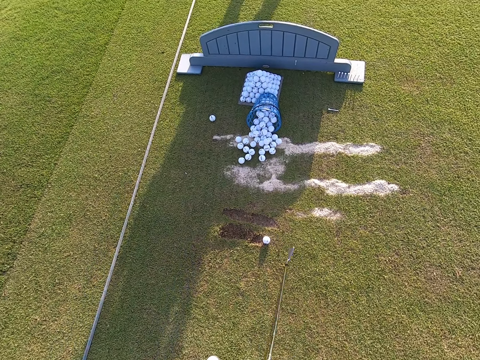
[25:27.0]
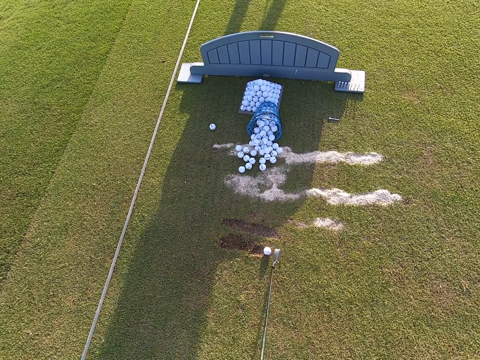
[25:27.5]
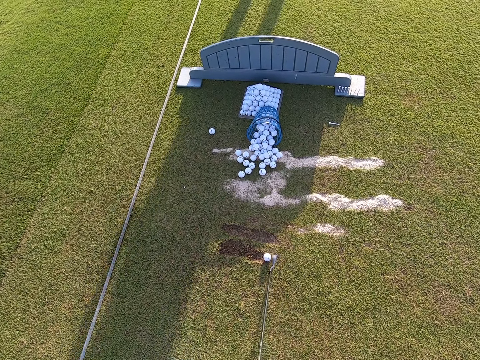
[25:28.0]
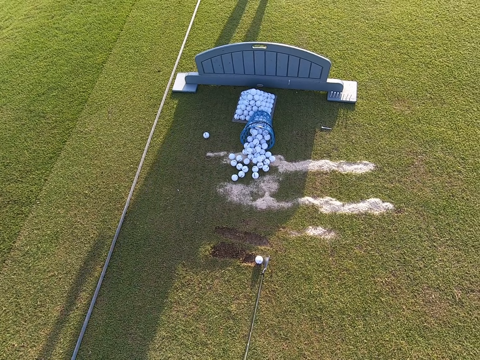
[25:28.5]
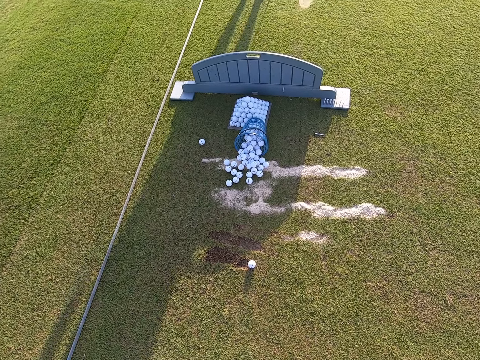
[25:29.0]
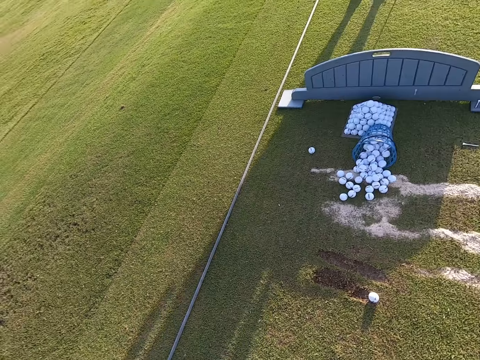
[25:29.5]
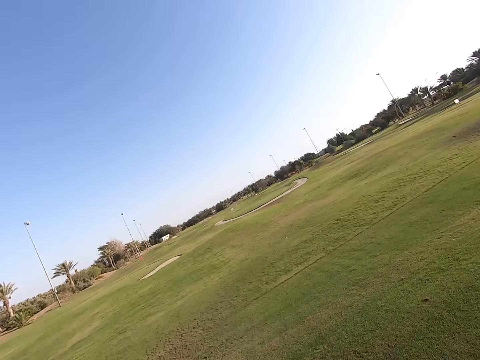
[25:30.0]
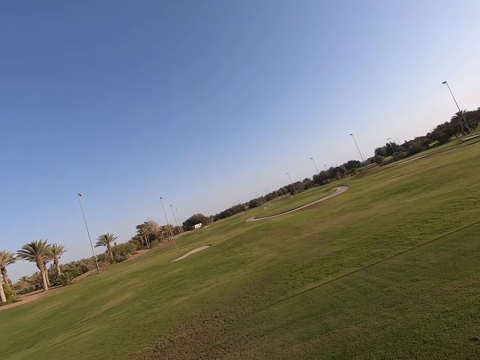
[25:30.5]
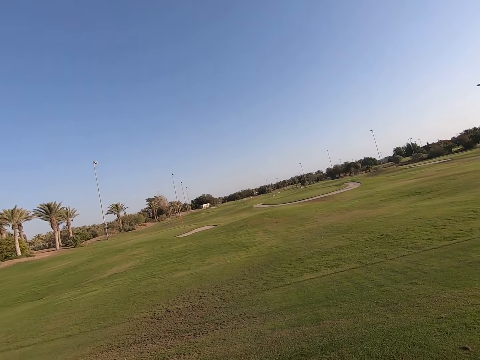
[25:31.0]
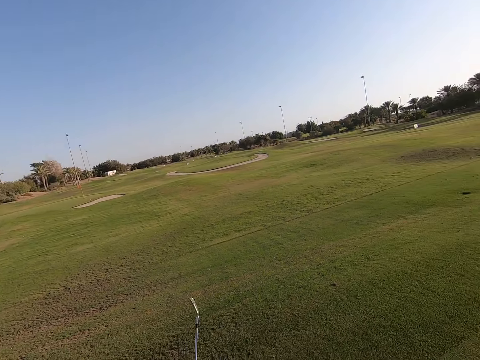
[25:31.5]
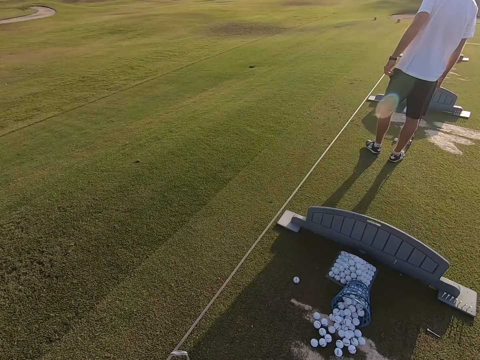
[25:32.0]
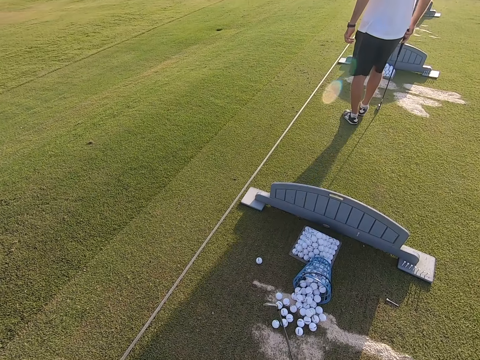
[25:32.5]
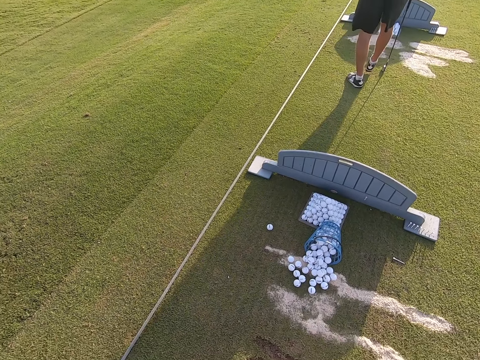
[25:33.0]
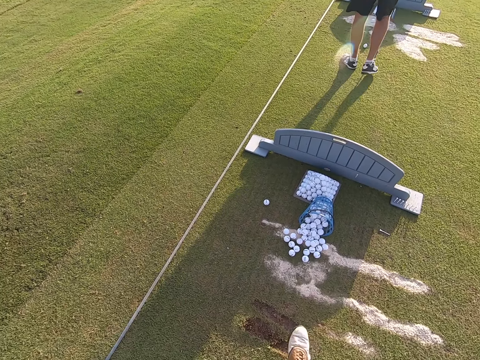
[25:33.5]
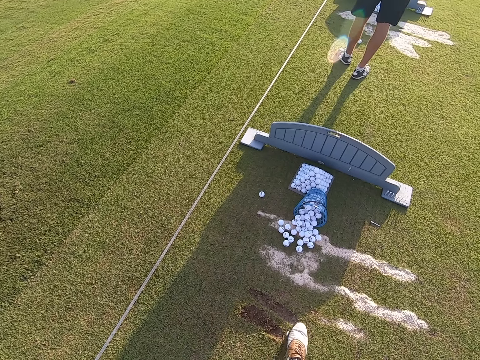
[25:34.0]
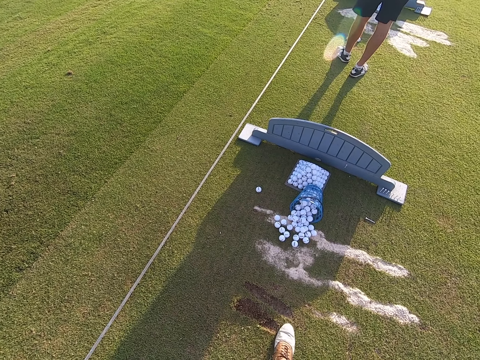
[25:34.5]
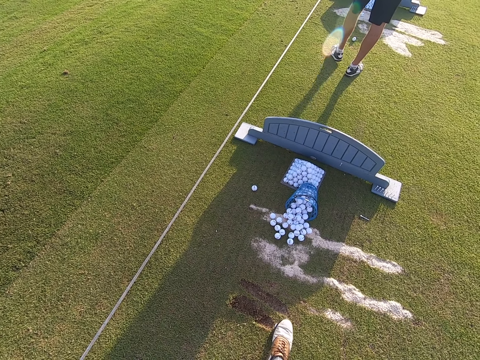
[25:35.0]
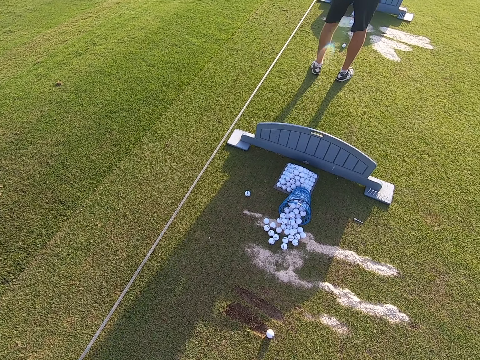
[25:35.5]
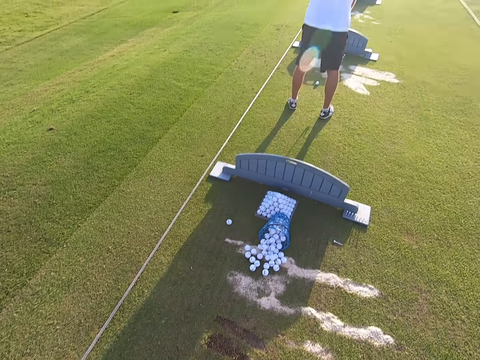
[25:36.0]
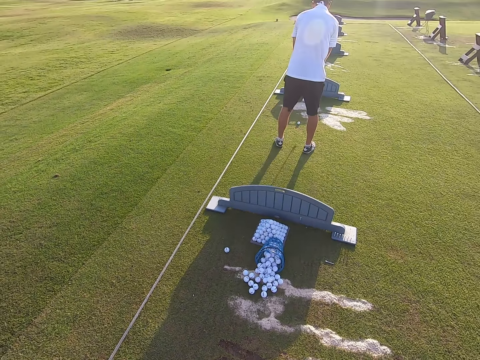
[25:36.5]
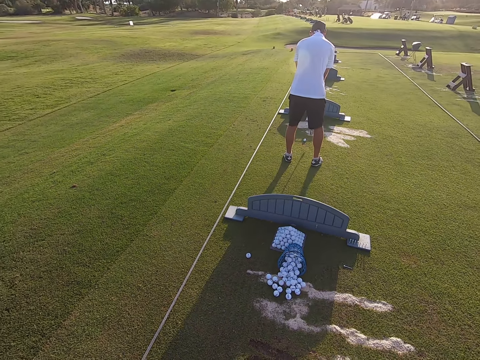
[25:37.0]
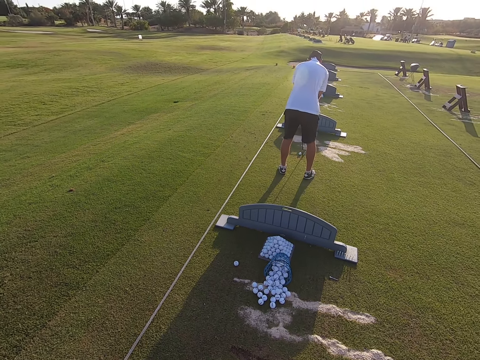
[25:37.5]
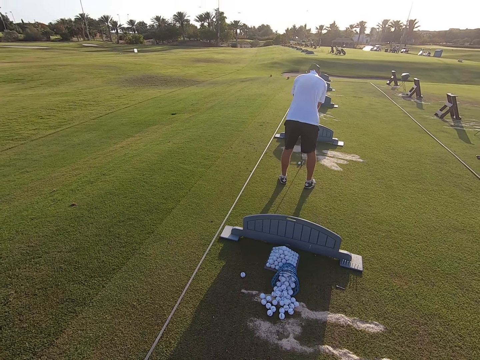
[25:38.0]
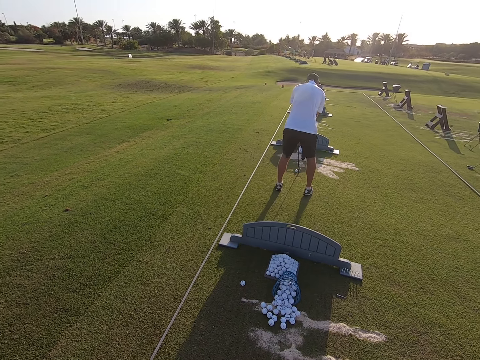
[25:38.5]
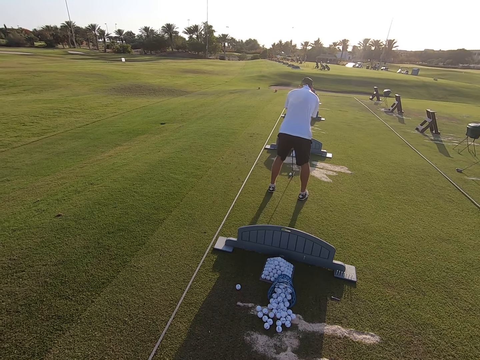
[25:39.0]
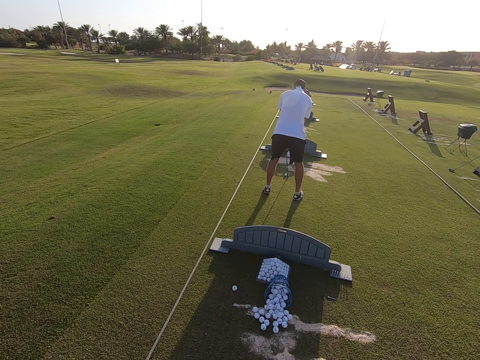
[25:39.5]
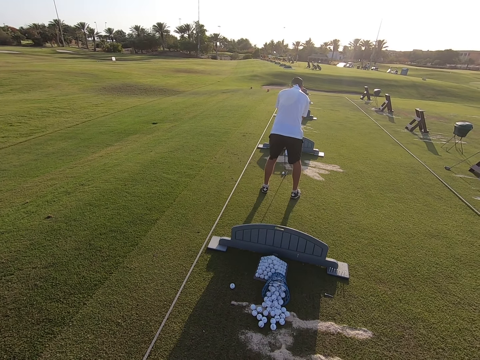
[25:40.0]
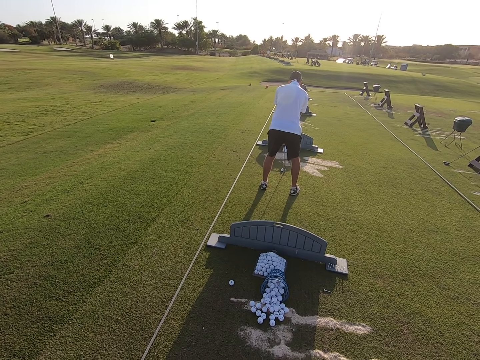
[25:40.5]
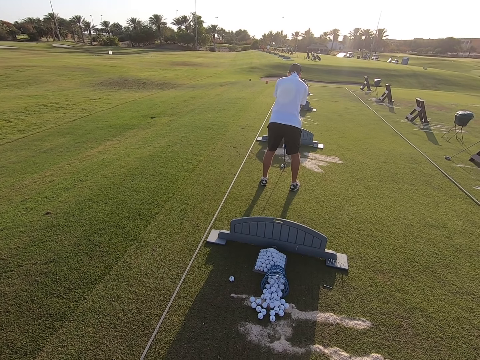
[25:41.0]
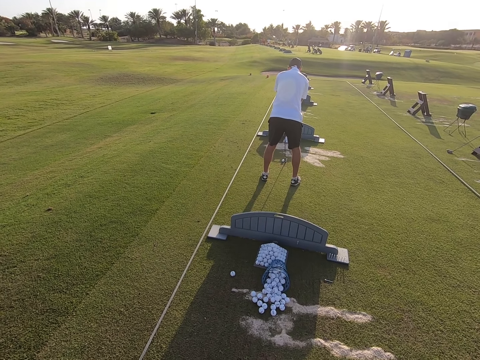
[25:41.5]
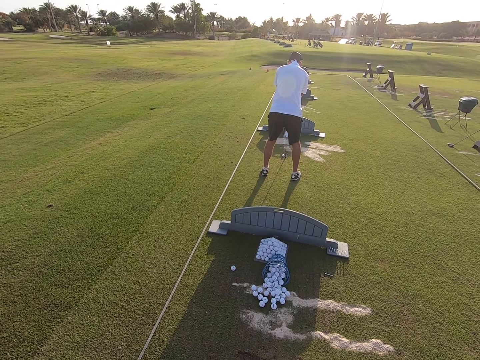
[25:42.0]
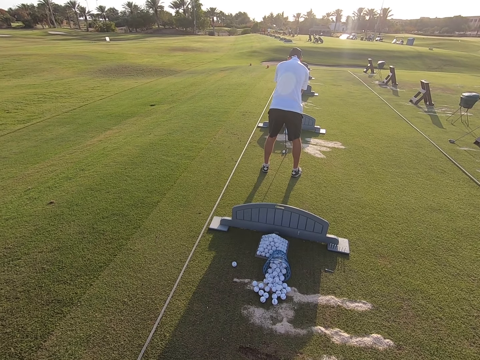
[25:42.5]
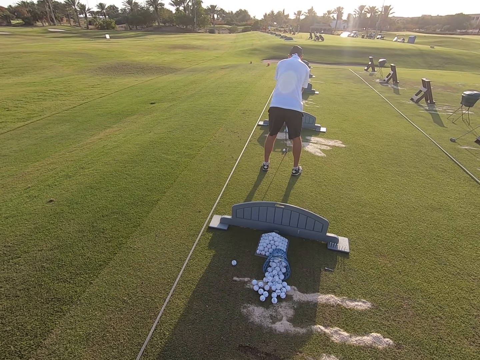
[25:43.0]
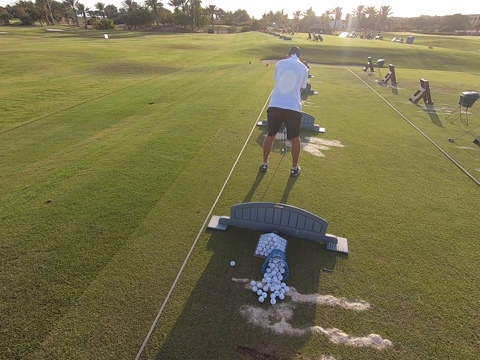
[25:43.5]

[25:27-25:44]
The camera wearer hits the golf ball. They play the game. They look around. They take another golf ball. The camera wearer and a person roll the golf ball with feet on the ground. The person positions the golf ball on the ground with a golf stick.

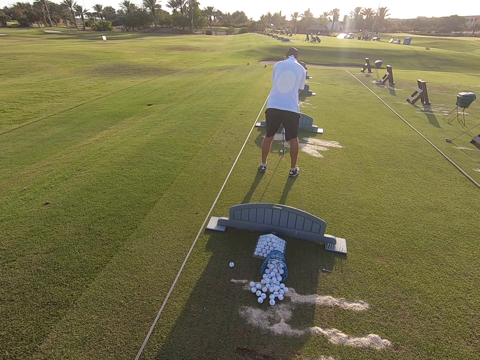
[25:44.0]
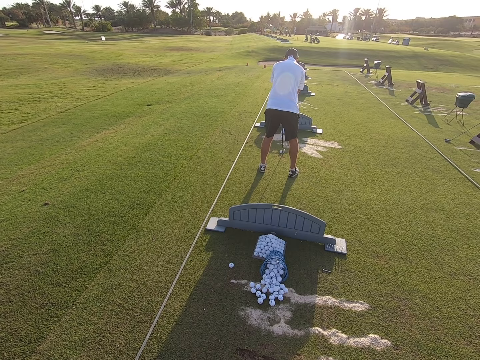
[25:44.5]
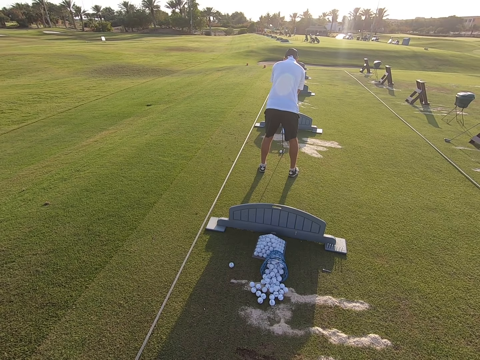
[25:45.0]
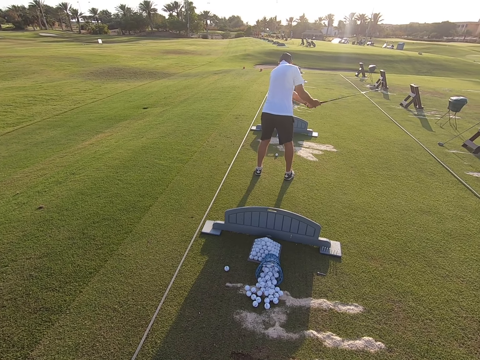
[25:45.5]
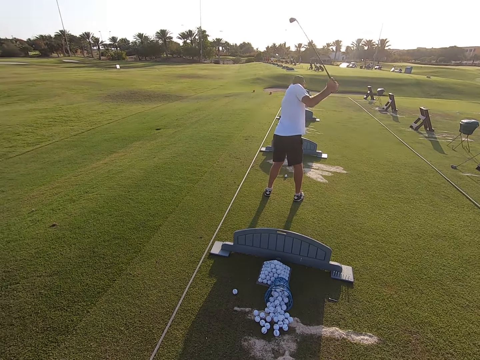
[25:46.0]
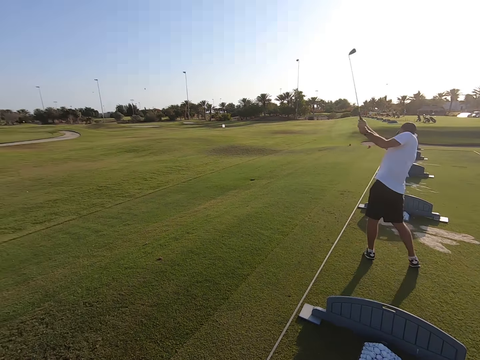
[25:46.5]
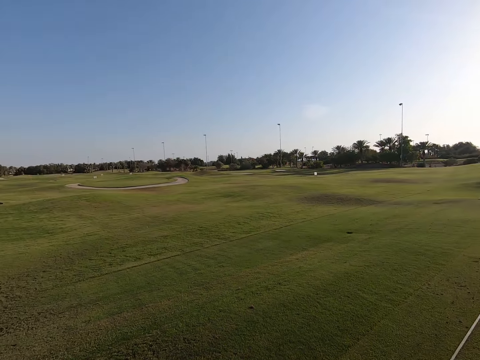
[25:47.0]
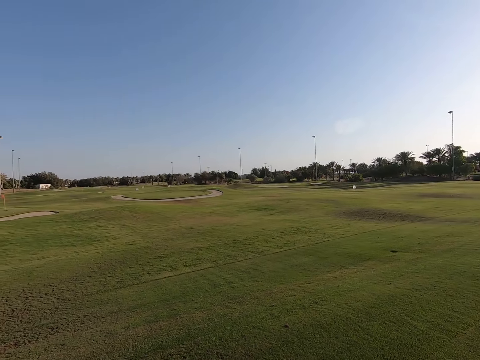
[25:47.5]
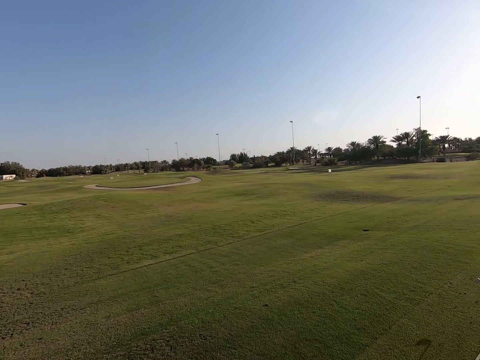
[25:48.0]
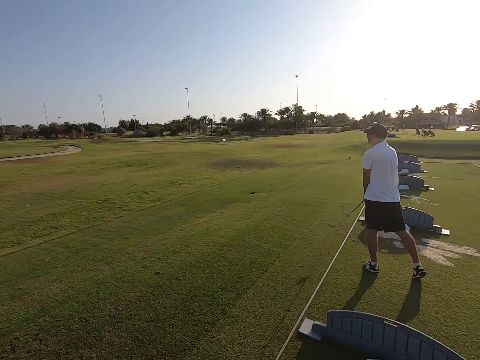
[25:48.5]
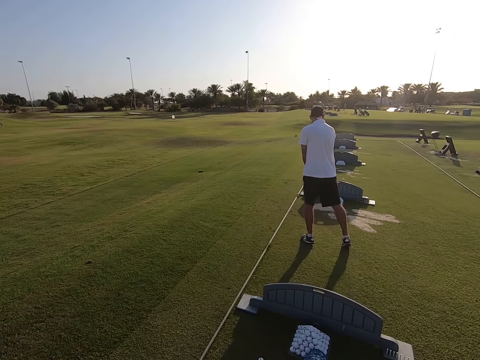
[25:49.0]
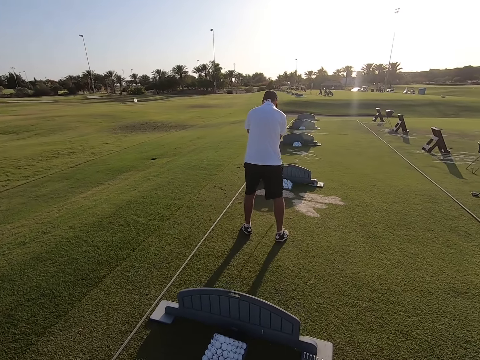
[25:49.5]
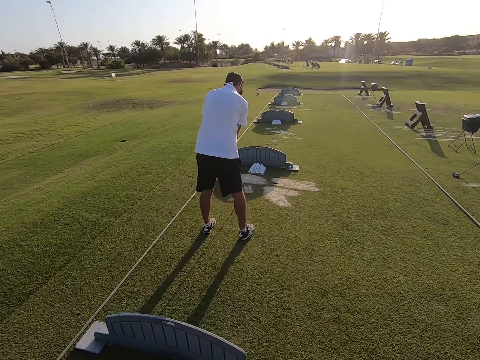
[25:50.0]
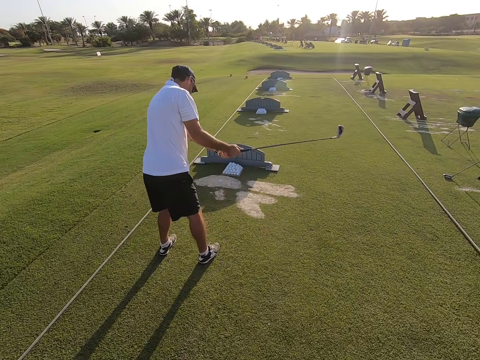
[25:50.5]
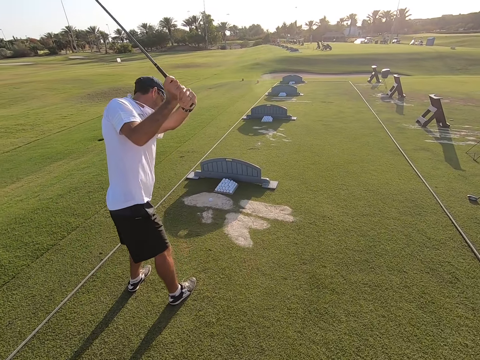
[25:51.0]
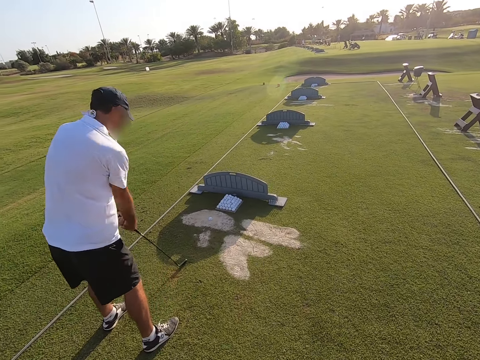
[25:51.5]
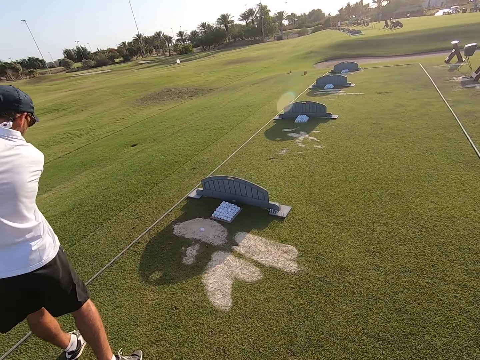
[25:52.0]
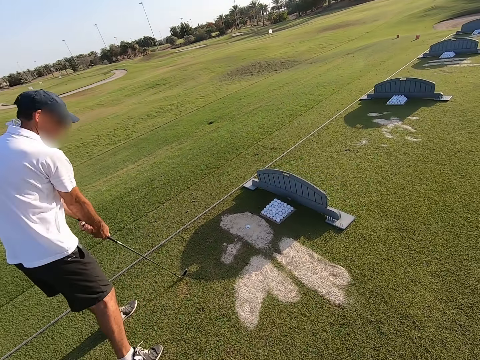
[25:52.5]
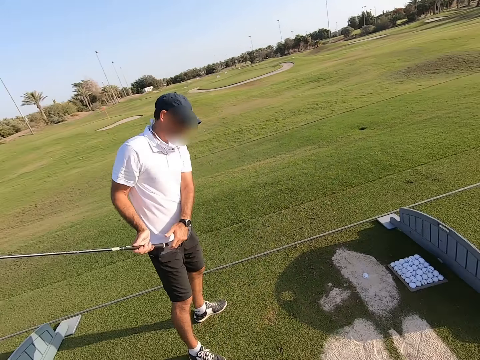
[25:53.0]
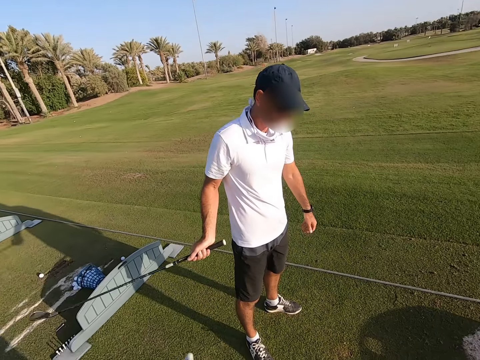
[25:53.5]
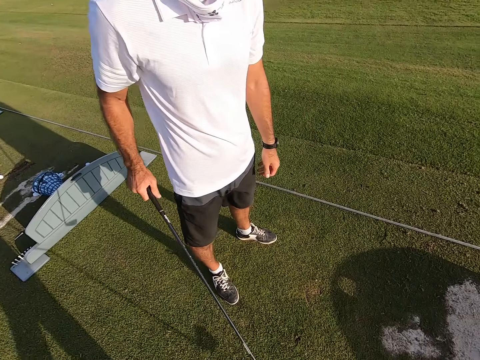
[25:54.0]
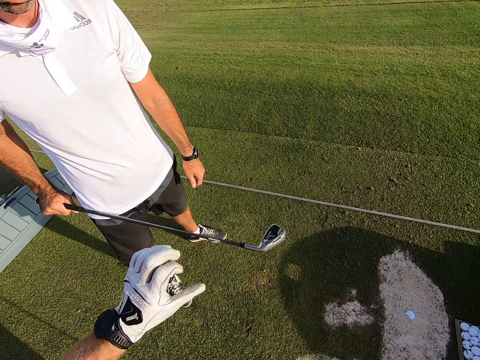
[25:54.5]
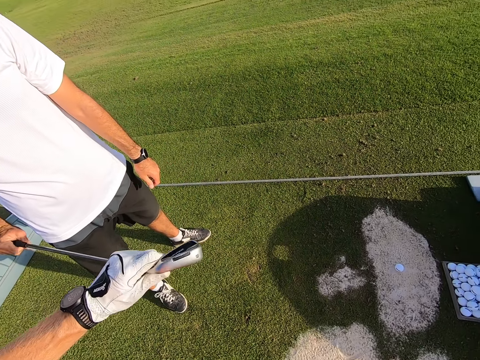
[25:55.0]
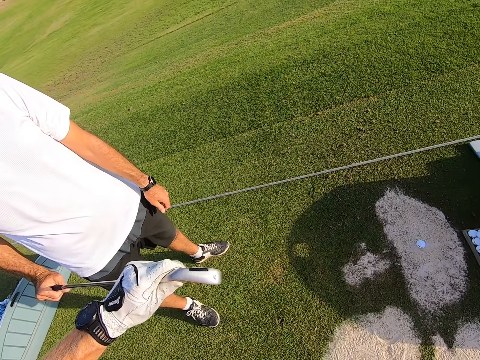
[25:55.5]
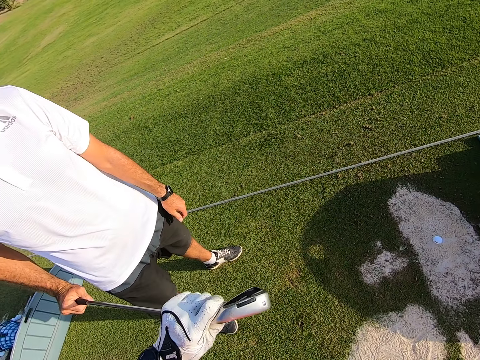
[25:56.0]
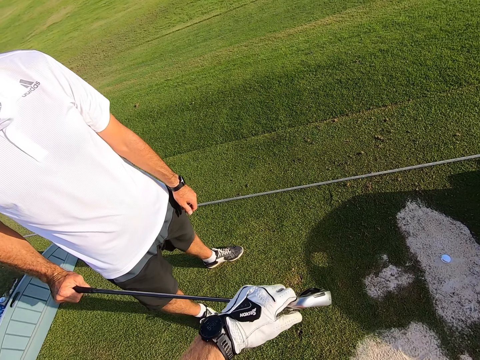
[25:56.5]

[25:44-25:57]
A man plays the game. The man hits his golf ball. The camera wearer looks around. The man does exercise. The camera wearer holds the golf club or golf stick for the man.
